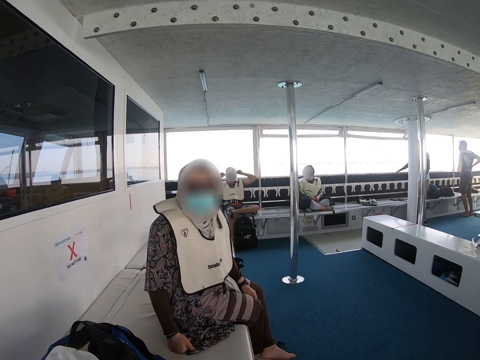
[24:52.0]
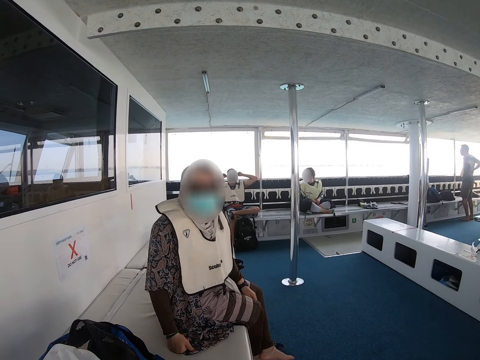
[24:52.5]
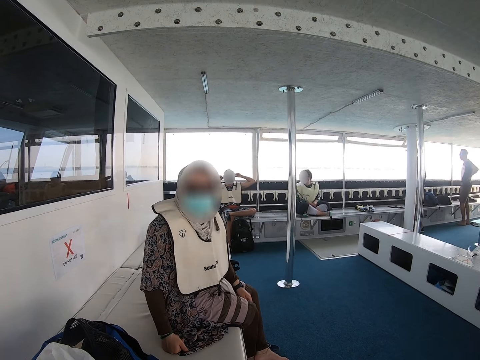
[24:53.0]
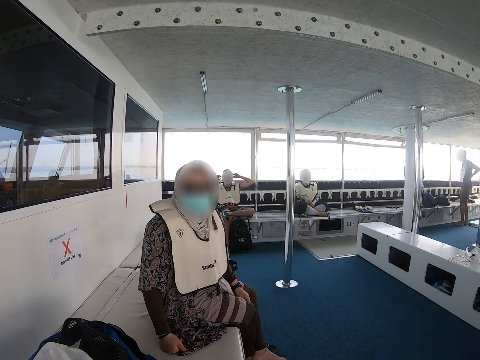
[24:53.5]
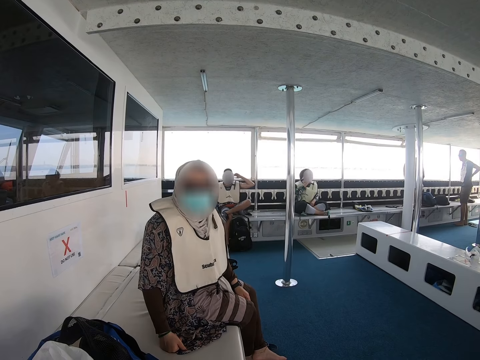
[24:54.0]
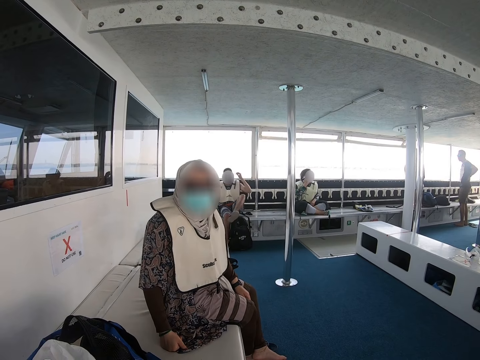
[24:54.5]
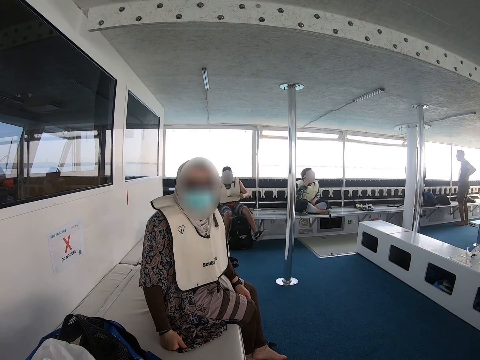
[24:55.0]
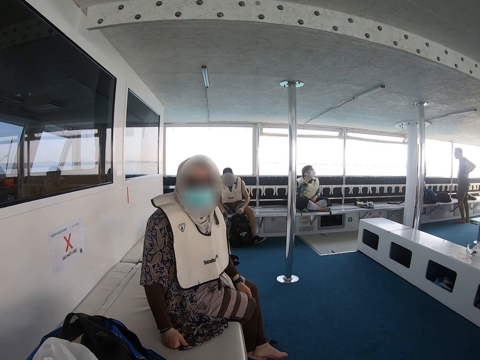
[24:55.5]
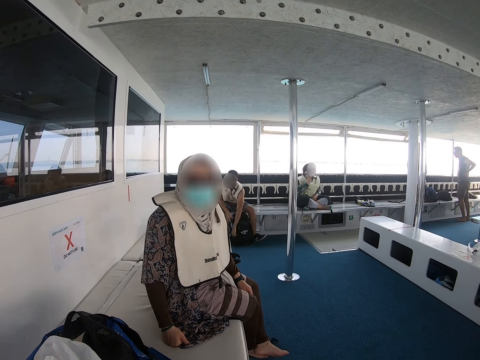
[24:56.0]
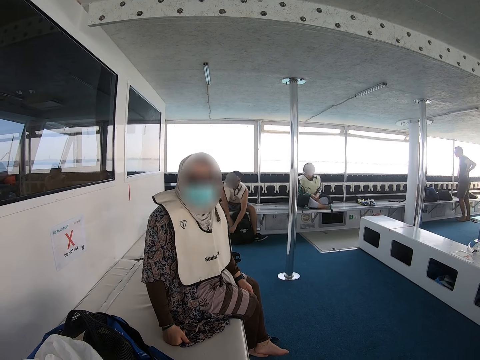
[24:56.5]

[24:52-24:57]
A man closes his bag.

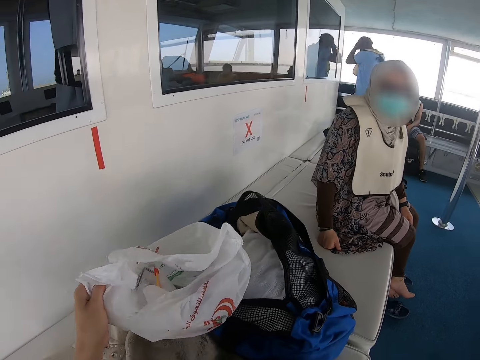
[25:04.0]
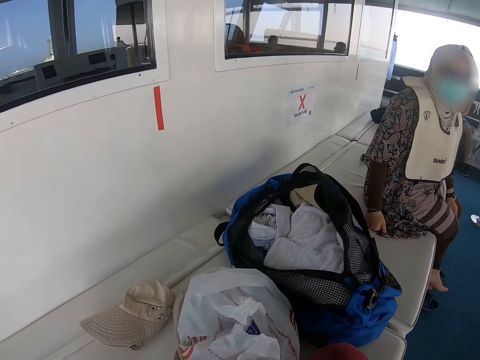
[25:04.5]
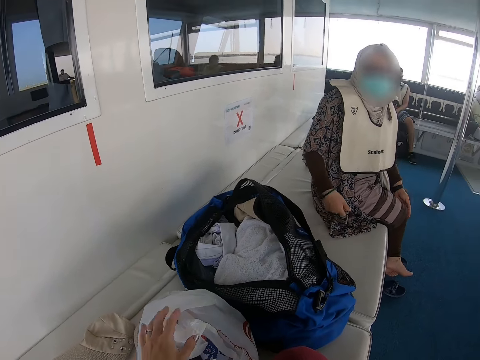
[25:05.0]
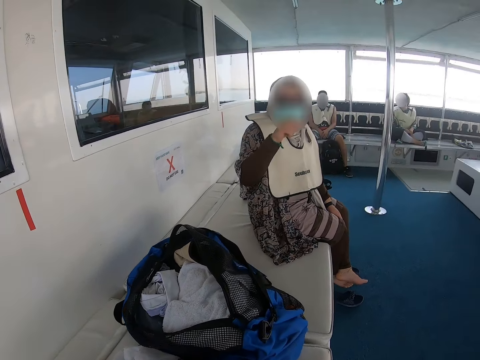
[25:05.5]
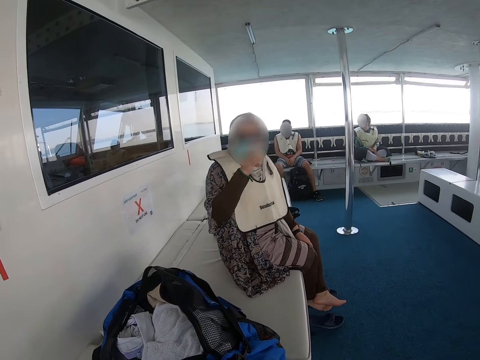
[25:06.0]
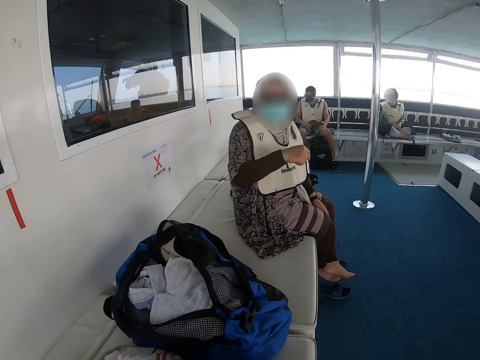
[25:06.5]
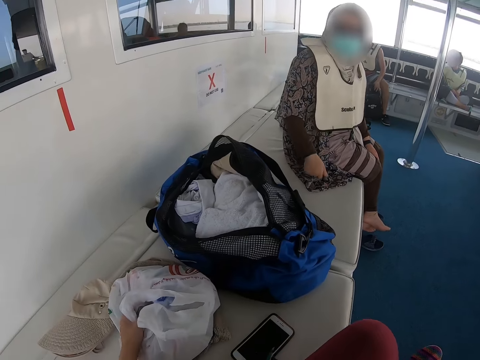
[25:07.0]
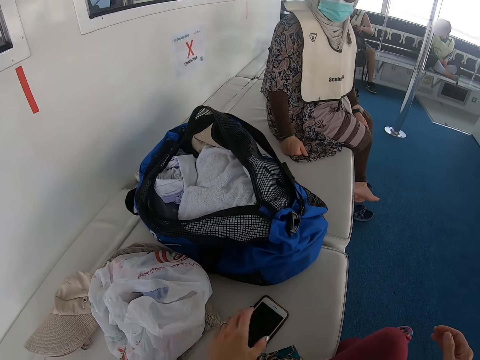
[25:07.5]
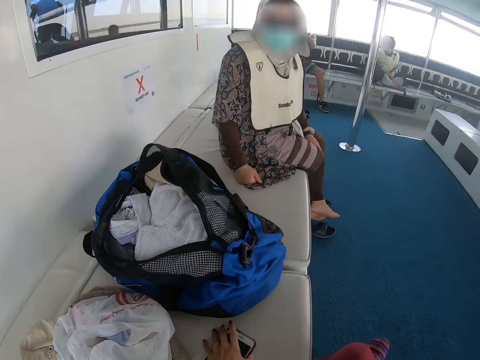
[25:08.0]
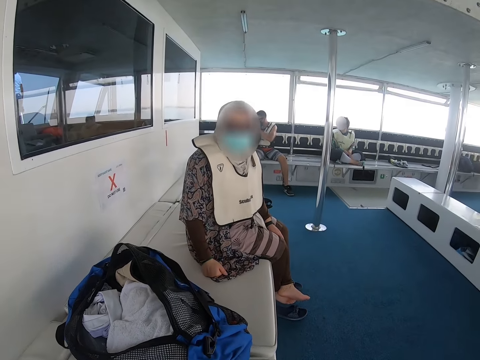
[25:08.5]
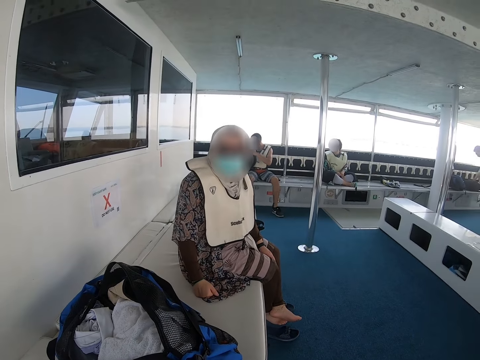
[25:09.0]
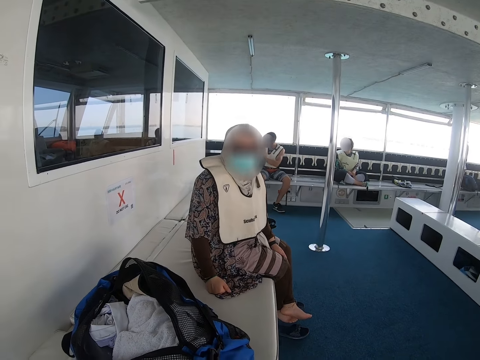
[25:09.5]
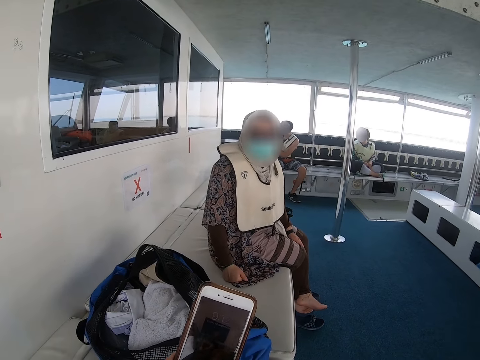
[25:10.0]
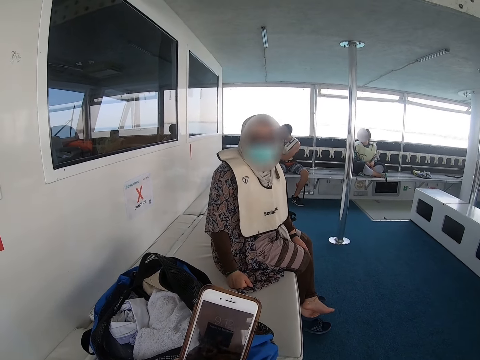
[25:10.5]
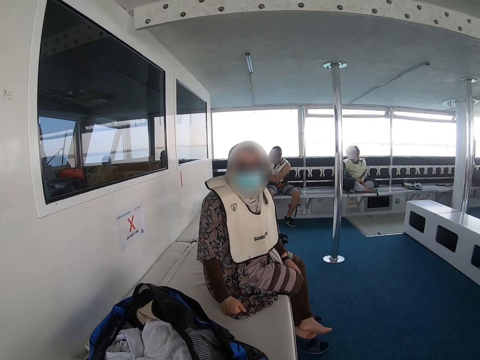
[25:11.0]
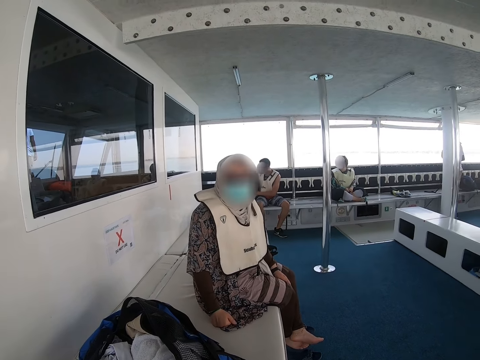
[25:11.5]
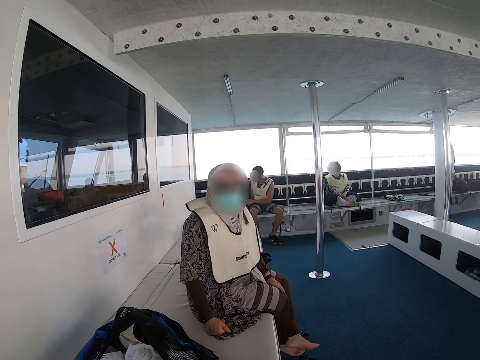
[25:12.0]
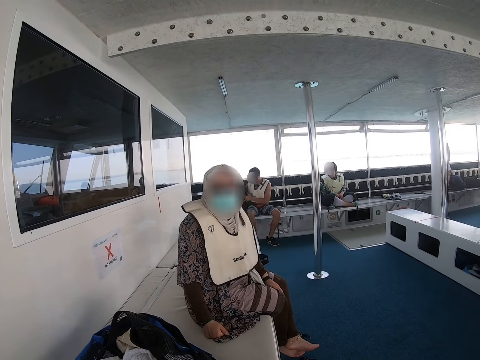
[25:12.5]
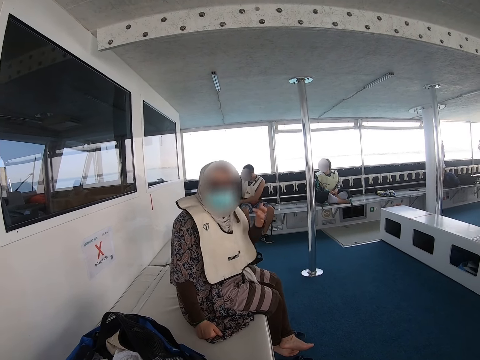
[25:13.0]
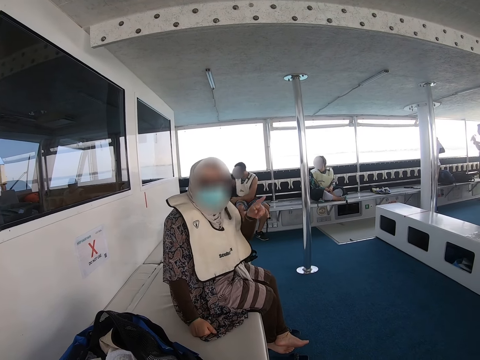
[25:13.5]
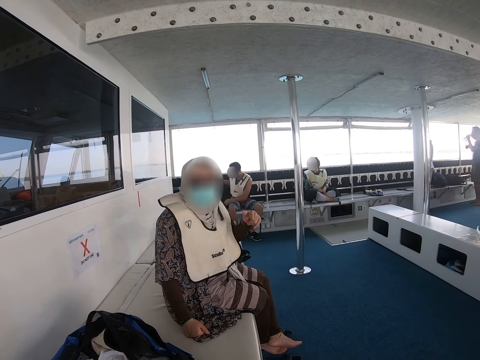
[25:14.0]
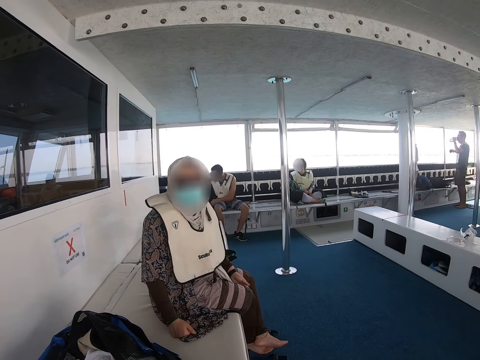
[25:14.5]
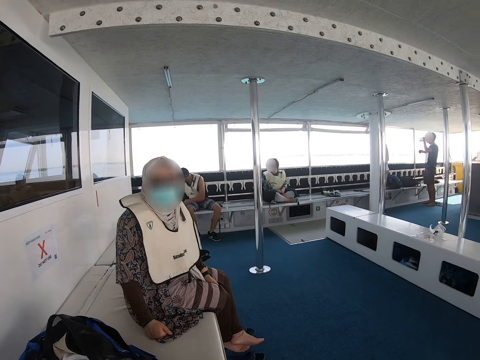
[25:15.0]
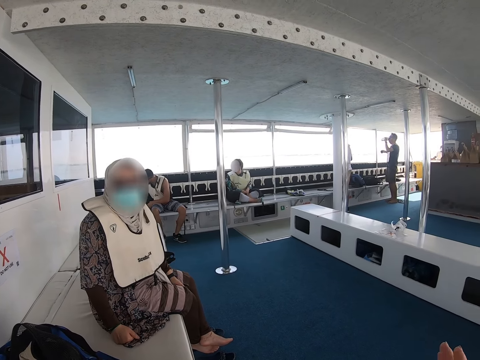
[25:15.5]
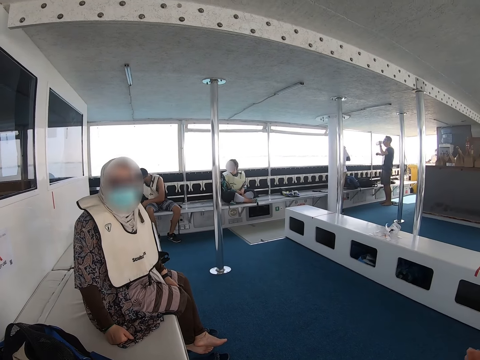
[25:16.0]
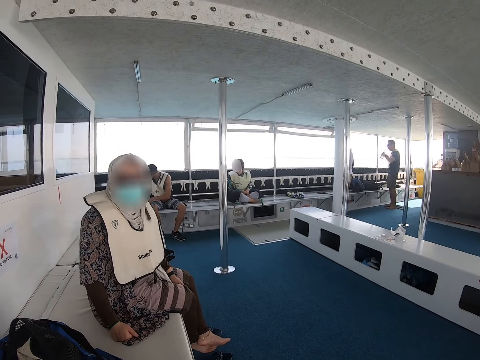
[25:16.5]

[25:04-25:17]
The lady explains something to the camera wearer. The camera wearer holds the phone. They pick up the phone and check the phone. The lady explains something to the camera wearer.

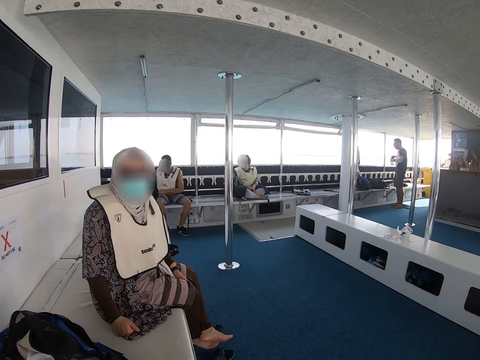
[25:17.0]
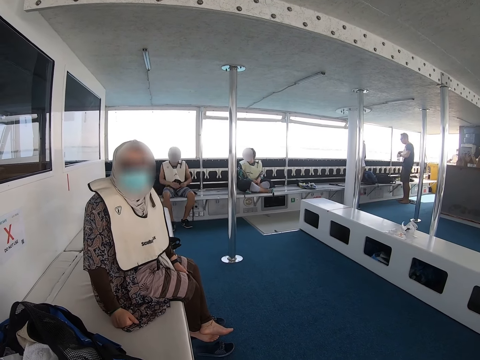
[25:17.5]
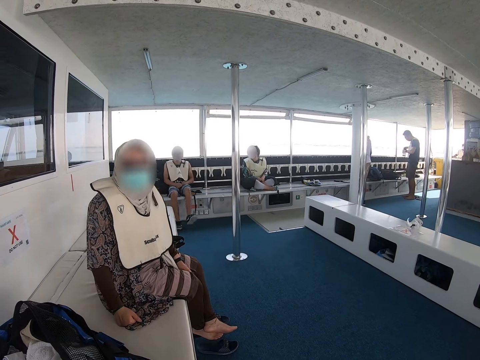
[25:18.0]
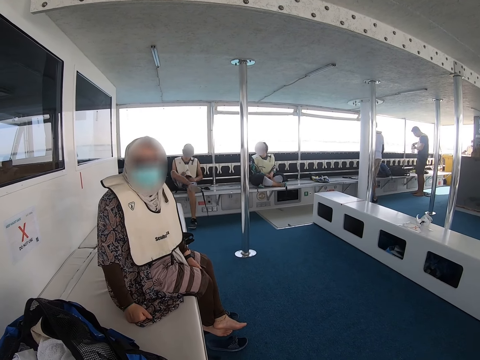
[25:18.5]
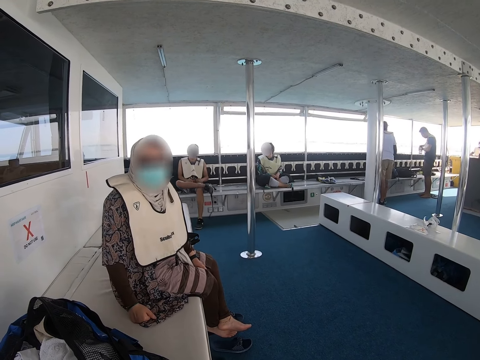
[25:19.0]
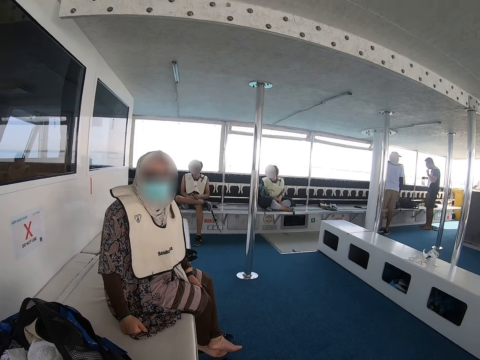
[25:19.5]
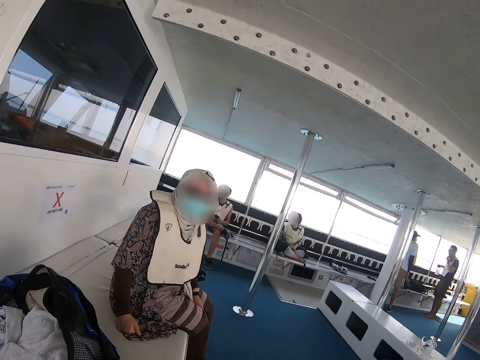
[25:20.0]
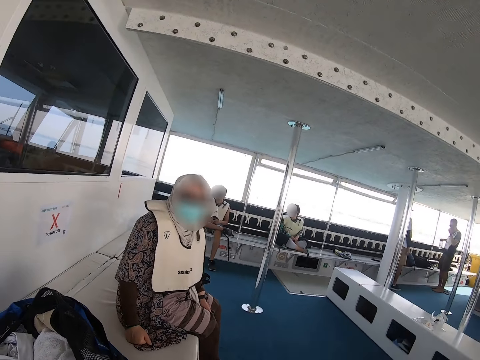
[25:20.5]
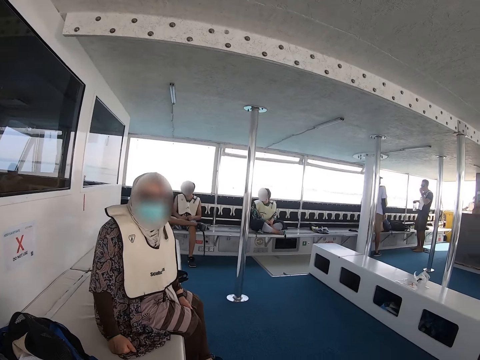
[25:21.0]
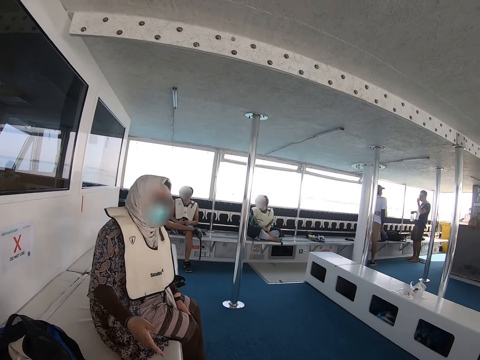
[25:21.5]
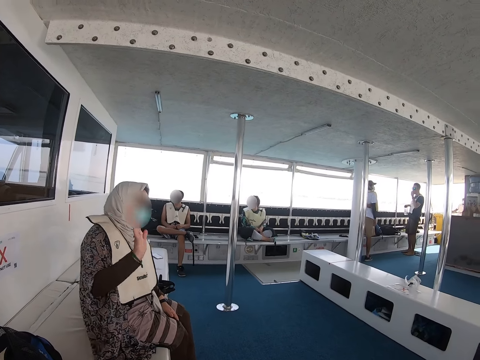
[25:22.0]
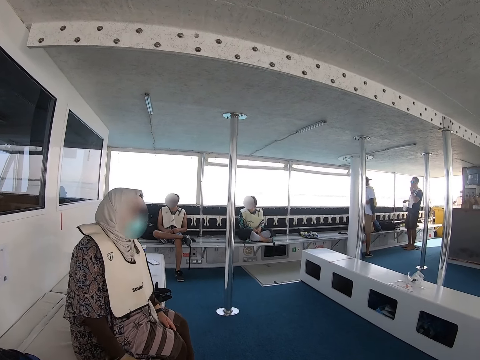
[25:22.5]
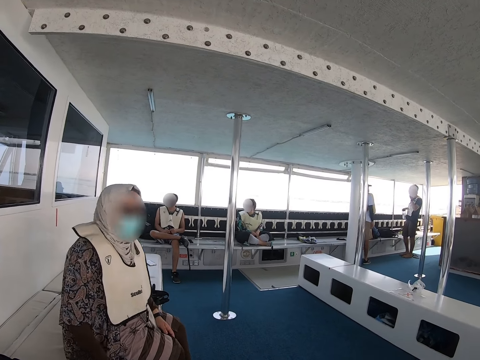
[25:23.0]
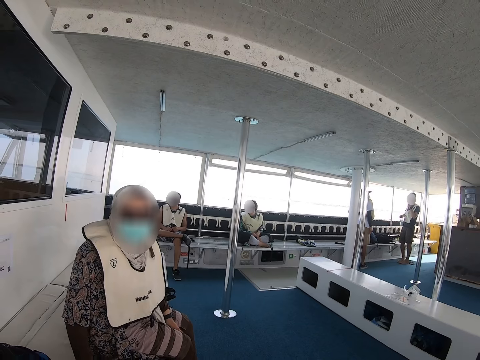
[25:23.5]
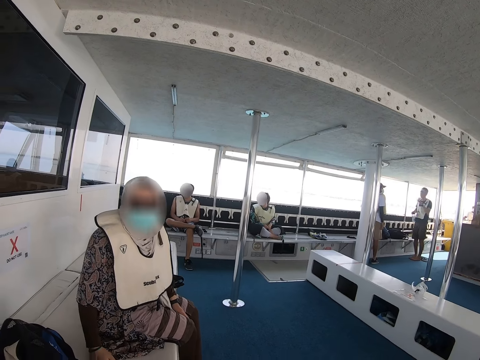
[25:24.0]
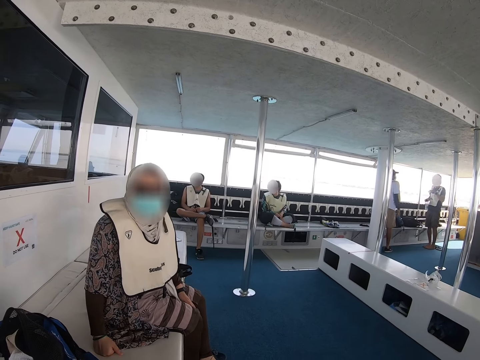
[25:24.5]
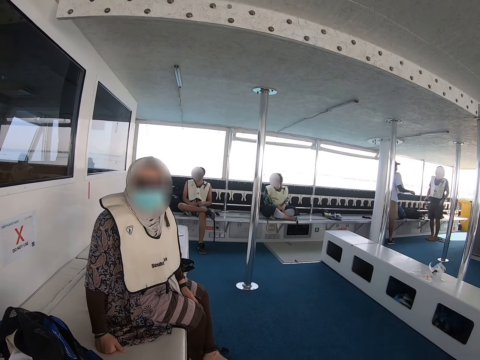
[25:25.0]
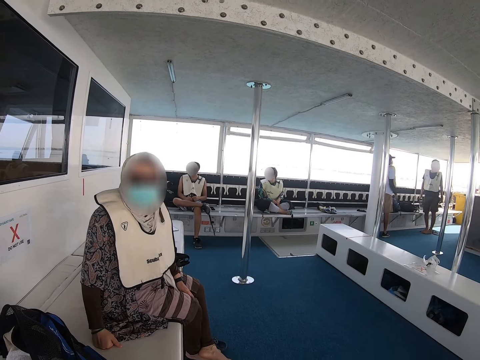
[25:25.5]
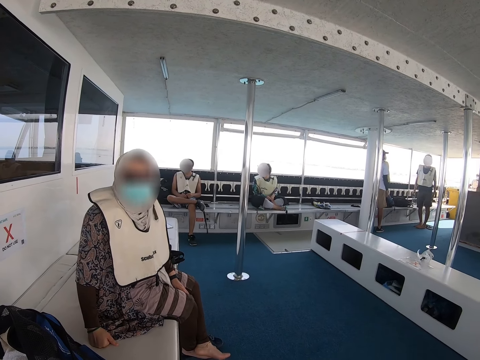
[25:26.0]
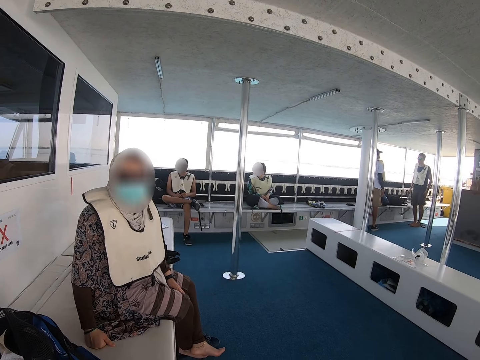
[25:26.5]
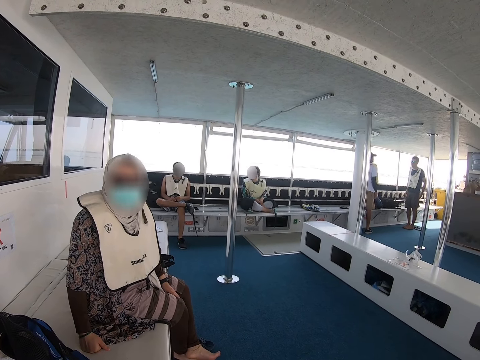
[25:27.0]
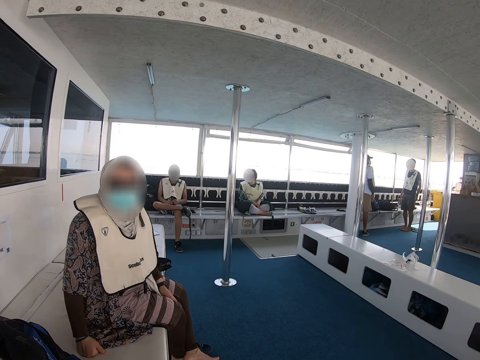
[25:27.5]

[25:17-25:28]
The man adjusts his sitting position.
